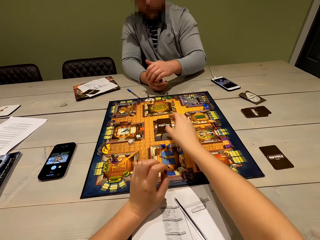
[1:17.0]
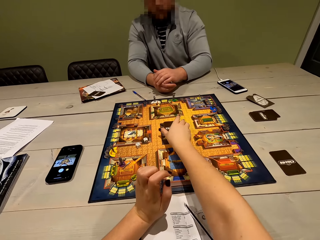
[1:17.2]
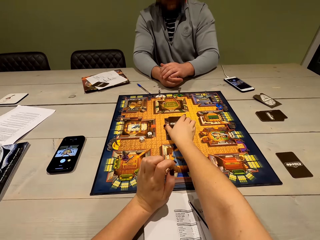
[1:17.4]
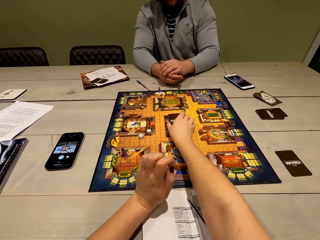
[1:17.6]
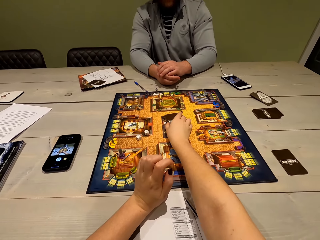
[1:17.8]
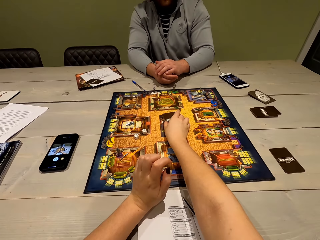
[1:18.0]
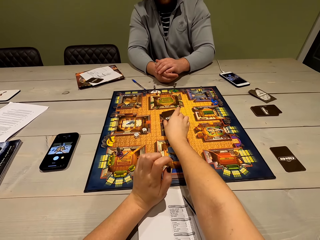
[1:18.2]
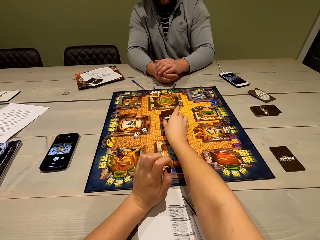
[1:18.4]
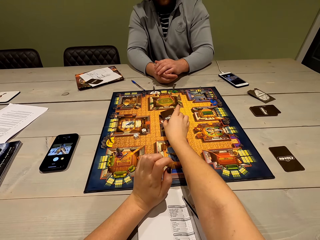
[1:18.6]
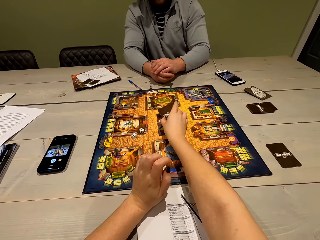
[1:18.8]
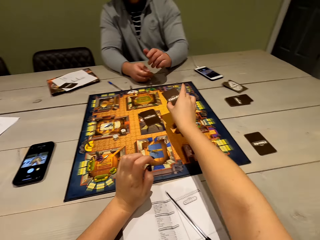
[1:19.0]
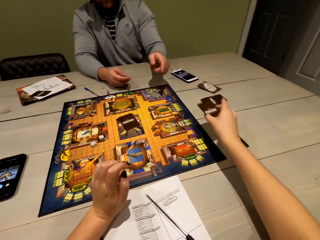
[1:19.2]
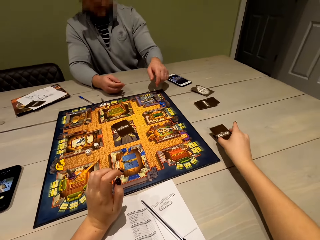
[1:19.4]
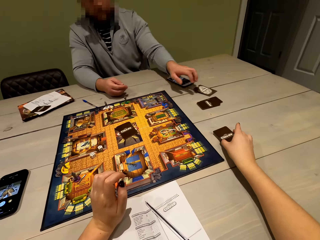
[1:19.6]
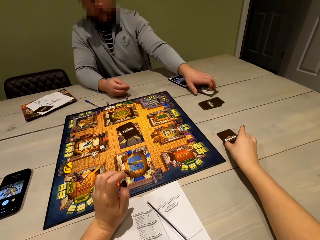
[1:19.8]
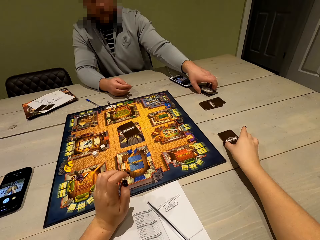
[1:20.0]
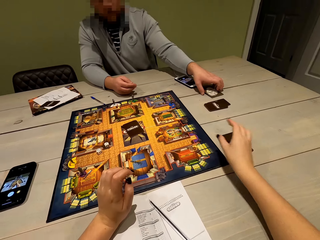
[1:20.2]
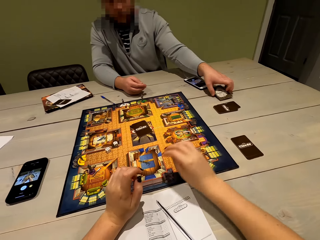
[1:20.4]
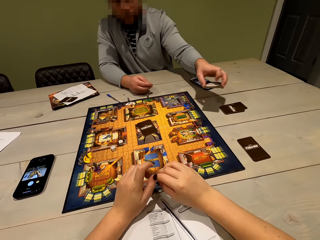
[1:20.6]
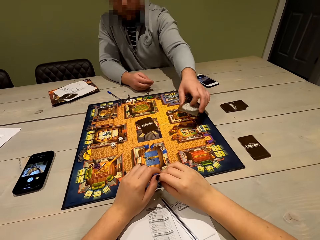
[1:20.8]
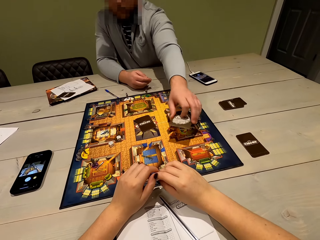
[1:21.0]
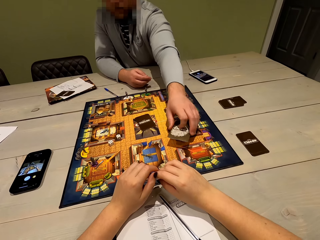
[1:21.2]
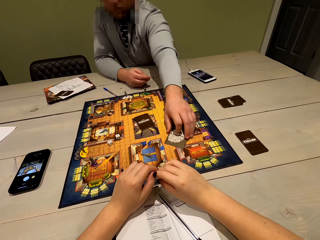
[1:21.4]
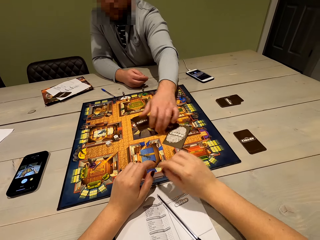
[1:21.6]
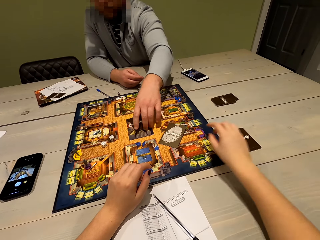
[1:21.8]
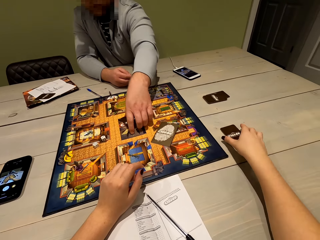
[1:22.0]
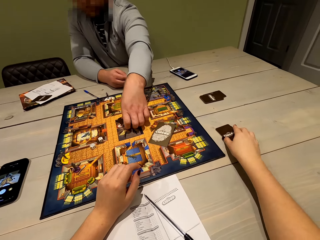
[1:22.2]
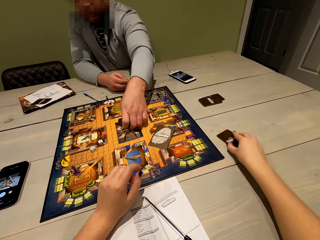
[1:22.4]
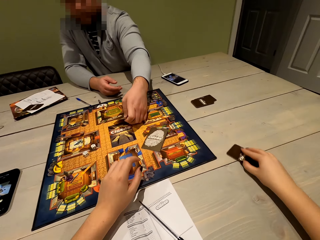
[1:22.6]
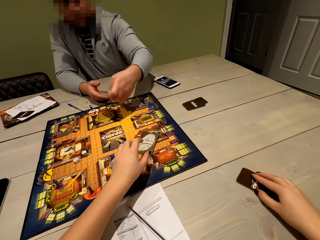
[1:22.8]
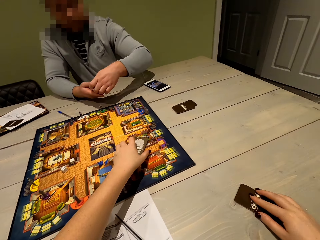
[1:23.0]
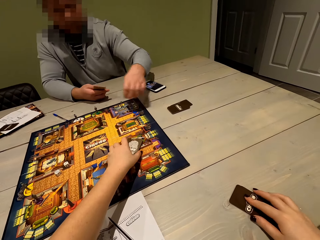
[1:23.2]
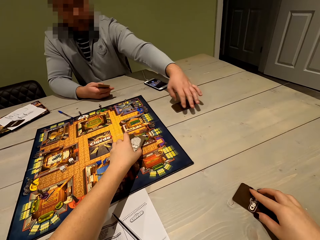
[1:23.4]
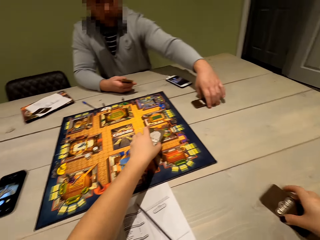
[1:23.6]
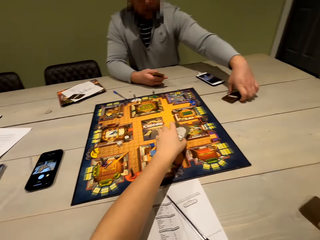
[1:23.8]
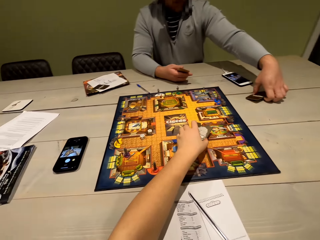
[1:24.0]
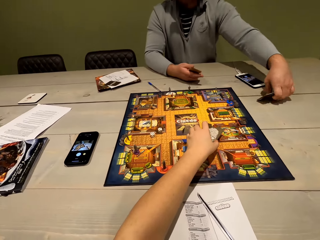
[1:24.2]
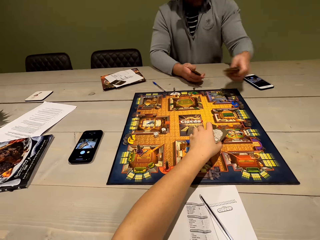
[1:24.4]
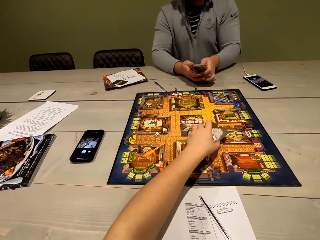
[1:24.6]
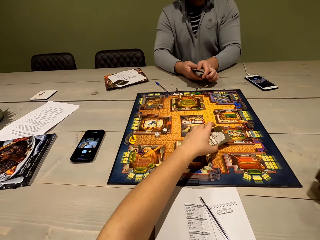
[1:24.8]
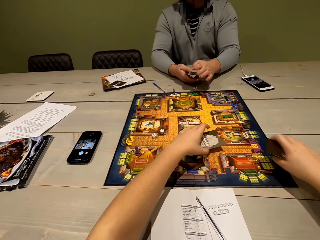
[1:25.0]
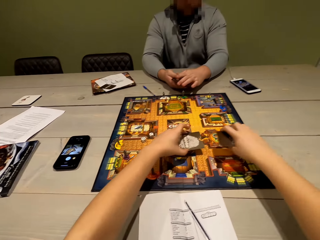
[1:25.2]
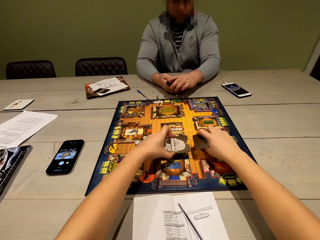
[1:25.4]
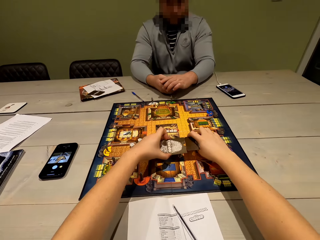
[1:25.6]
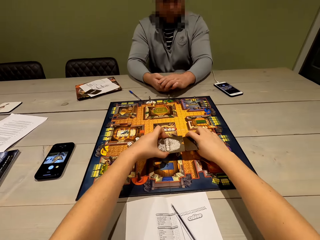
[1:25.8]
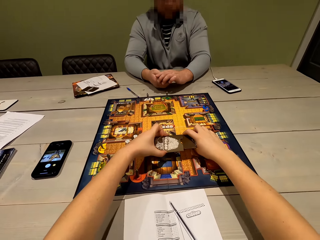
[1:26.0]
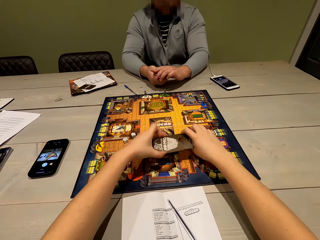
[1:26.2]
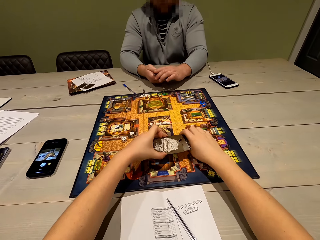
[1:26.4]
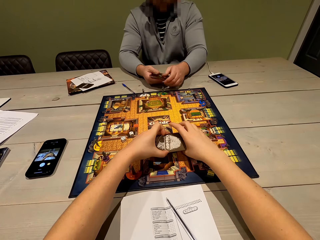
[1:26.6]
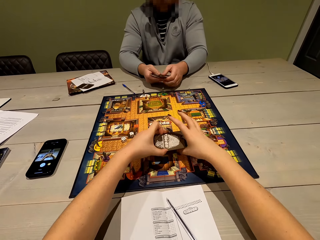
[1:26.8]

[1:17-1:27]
A man places the playing card on the table. The camera wearer lifts the right hand and picks the playing card. They lift the playing card and place the playing card on the table. The man lifts the playing card and places the playing card on the table. The camera wearer moves the right hand, pulls the playing card and lifts the playing card from the table.

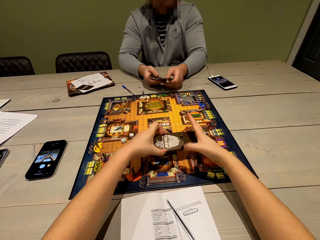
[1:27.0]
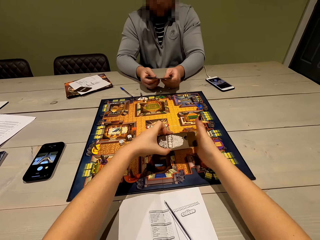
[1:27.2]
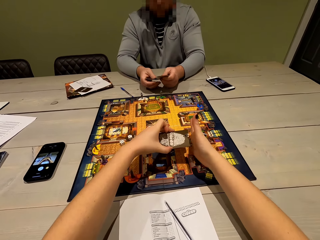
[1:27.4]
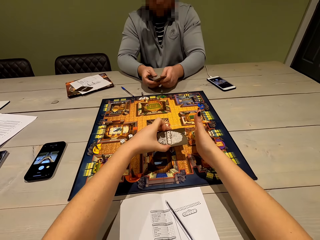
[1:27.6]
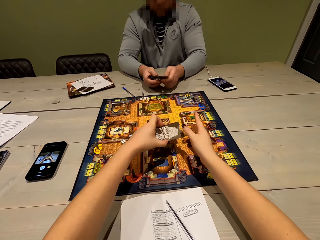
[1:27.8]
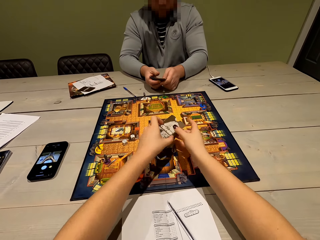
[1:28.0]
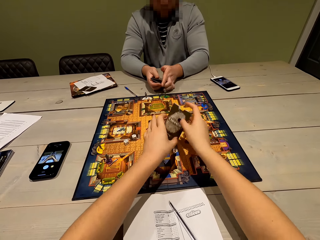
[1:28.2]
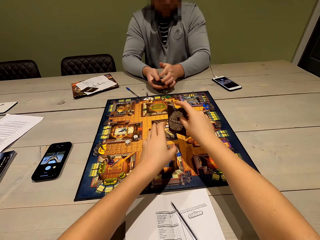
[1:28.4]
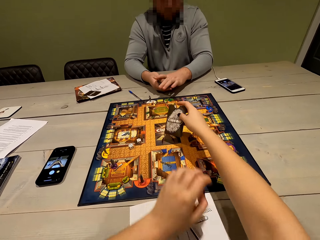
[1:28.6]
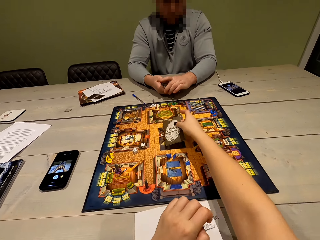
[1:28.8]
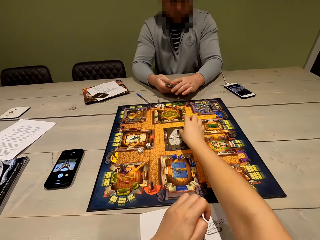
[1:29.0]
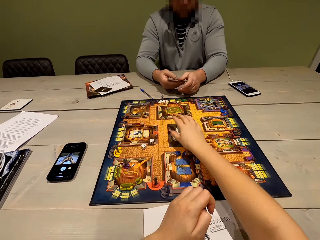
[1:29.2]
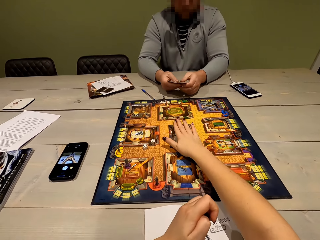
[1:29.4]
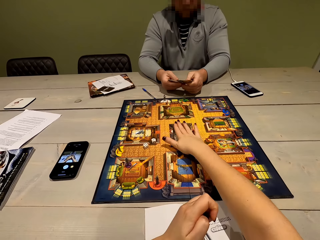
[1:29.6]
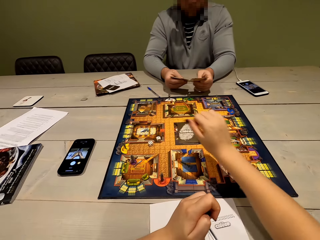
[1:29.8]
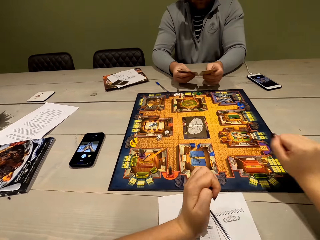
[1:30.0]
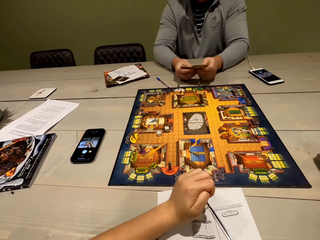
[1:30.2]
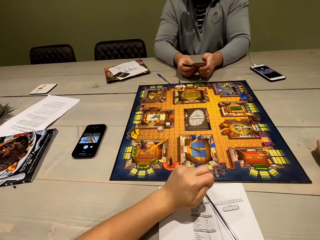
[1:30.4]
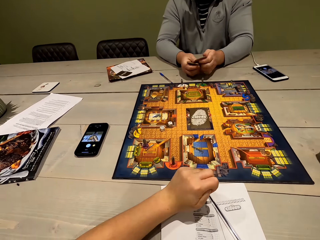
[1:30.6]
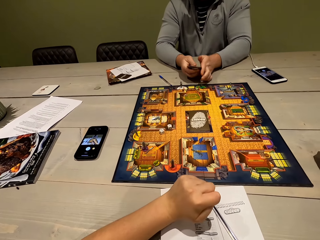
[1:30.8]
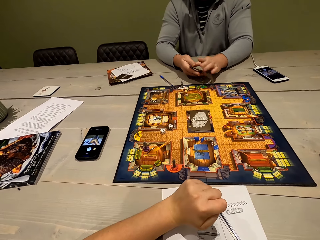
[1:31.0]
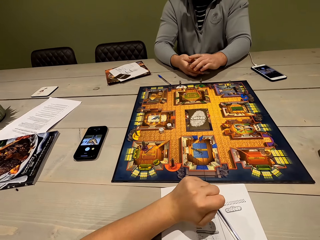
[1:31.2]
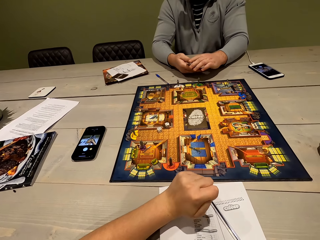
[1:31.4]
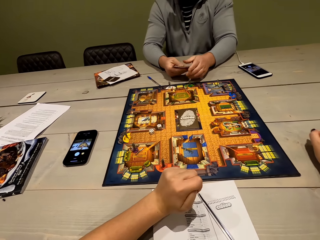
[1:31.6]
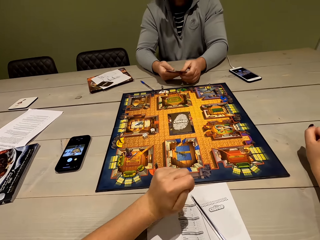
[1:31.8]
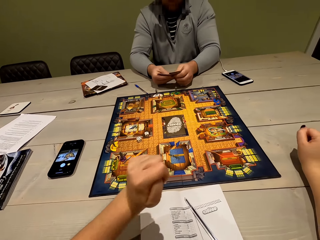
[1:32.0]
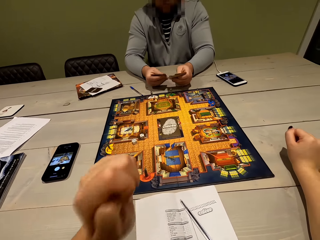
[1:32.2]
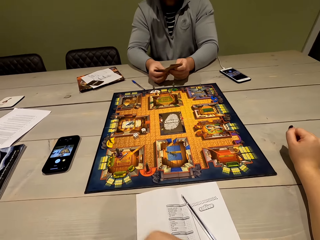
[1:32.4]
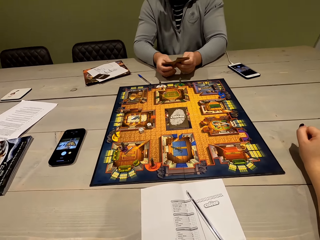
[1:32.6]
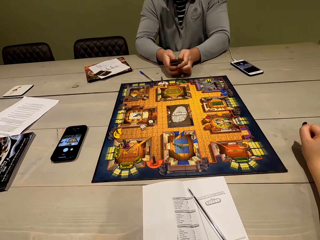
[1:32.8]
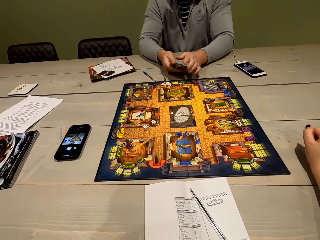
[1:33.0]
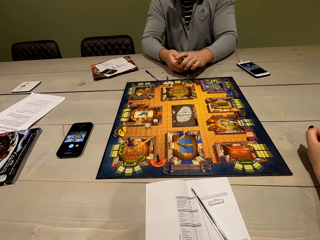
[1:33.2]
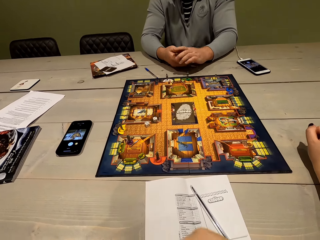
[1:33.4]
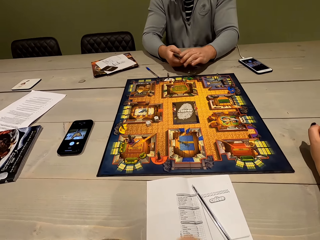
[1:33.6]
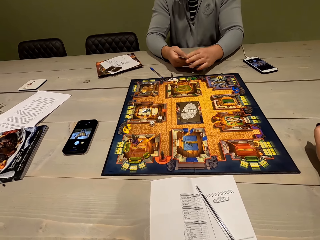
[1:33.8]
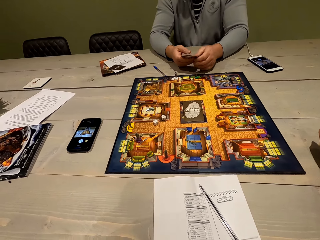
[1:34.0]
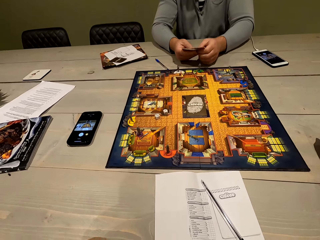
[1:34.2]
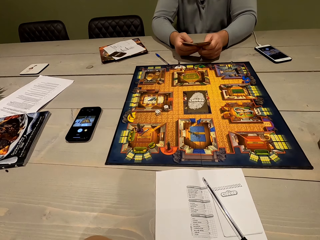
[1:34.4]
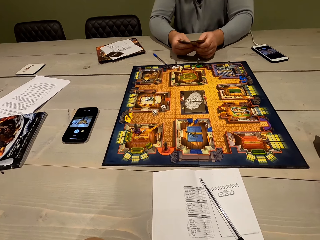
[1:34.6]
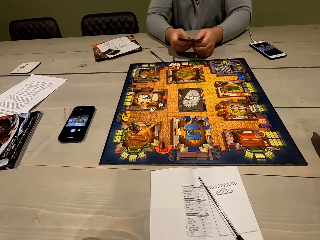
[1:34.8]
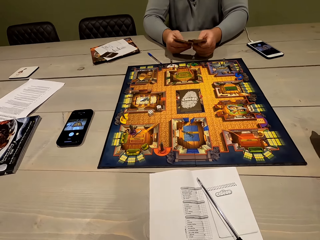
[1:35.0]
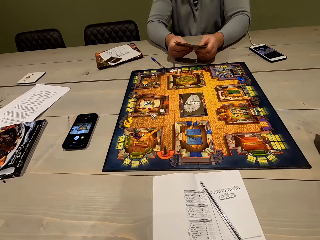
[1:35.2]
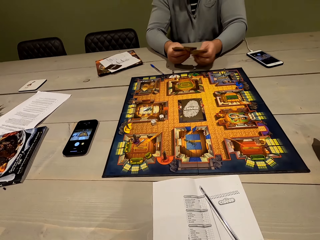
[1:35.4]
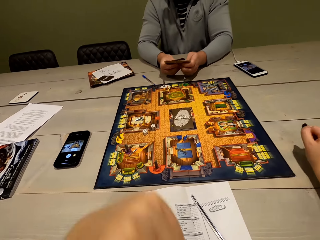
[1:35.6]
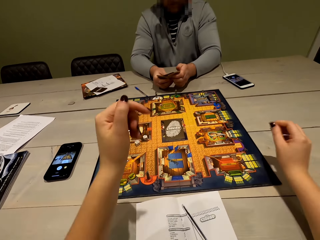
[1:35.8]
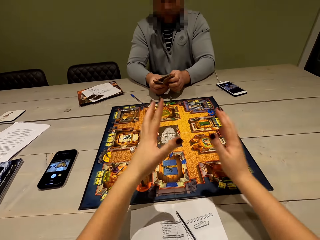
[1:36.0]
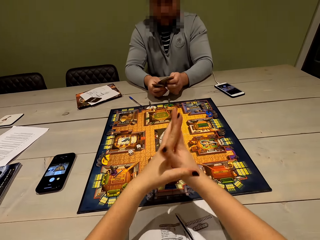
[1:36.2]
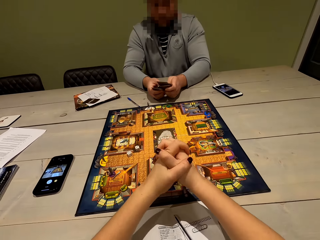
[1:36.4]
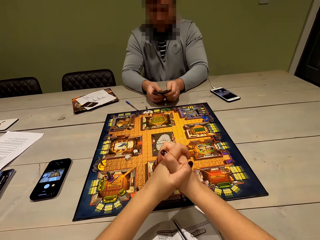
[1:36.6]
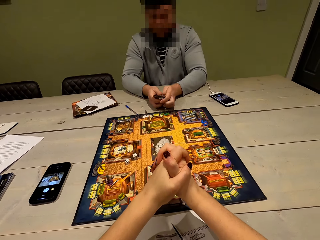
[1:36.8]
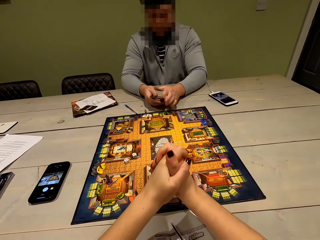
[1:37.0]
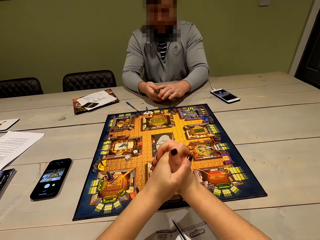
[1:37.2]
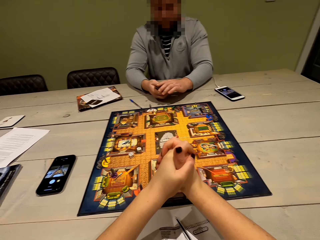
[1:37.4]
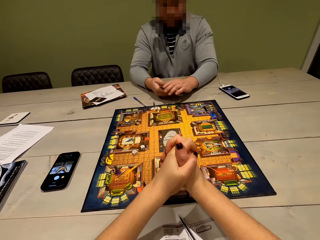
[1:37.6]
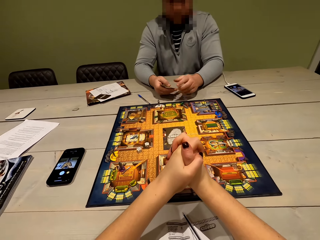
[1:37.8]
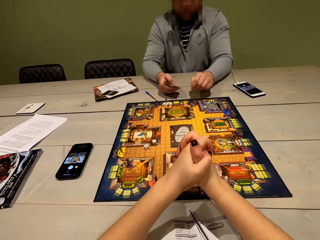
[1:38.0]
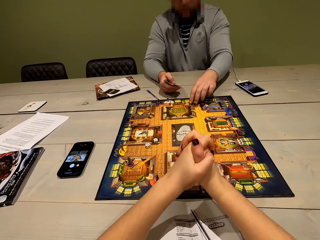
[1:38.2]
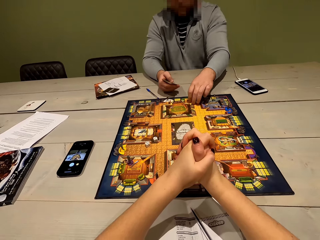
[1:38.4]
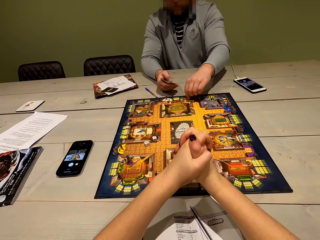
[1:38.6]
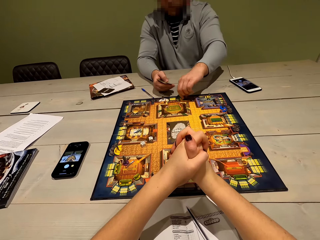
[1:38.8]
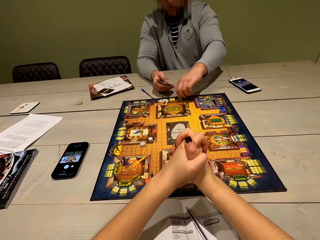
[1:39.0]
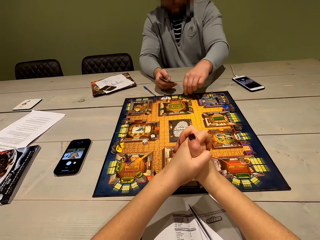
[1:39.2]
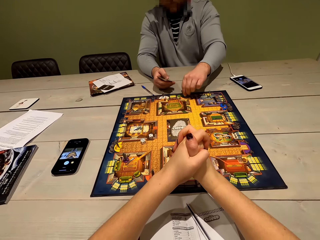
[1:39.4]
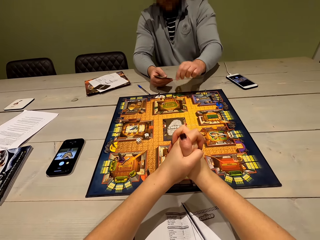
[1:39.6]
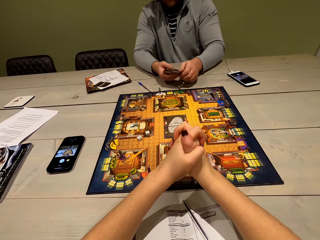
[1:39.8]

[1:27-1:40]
The camera wearer places the playing cards together. They put the cards in an envelope. They hit the playing card, shake the playing card and place the playing card or envelope on the board. They pull back the right hand. A man shuffles the playing cards. The man aligns the cards. The camera wearer wipes the face. They move both hands. The man shuffles the playing cards. The camera wearer folds the hands together. The man picks the poker chips.
